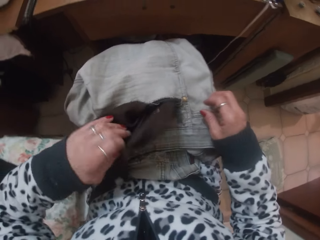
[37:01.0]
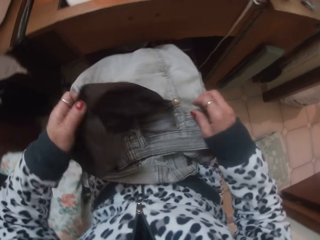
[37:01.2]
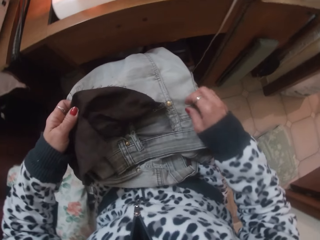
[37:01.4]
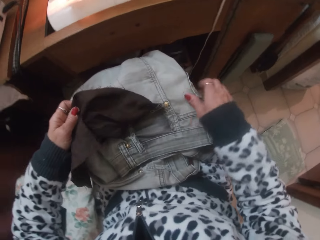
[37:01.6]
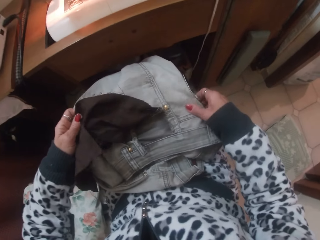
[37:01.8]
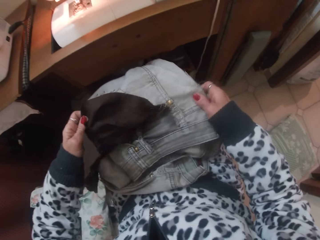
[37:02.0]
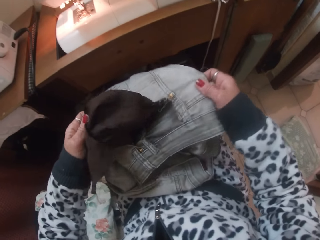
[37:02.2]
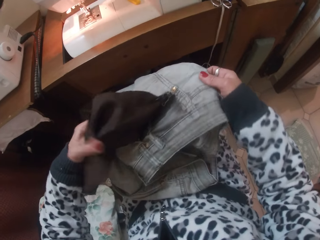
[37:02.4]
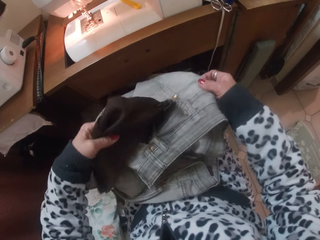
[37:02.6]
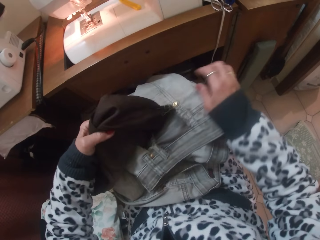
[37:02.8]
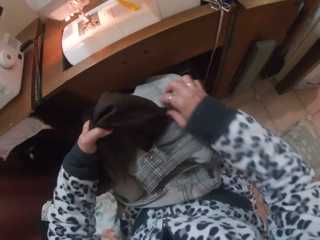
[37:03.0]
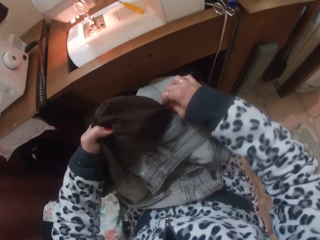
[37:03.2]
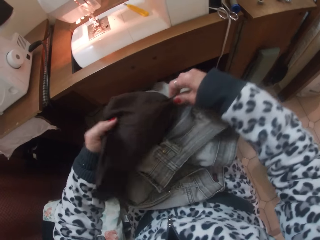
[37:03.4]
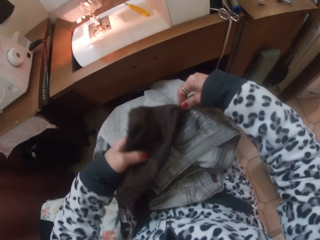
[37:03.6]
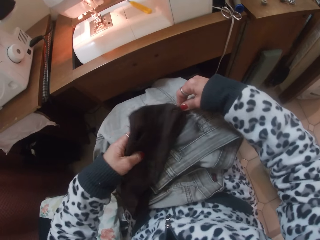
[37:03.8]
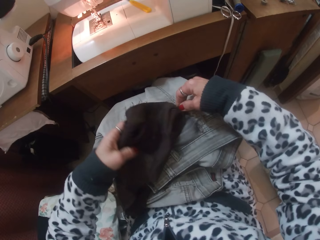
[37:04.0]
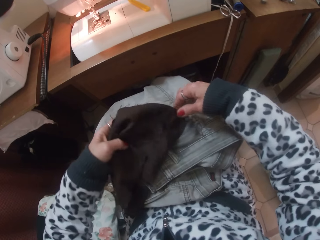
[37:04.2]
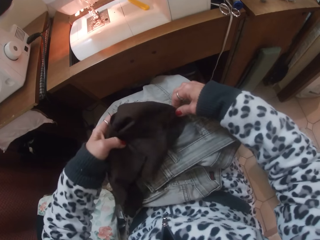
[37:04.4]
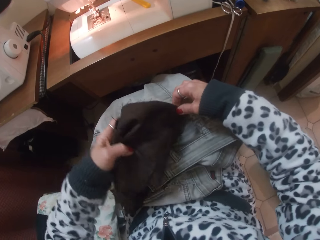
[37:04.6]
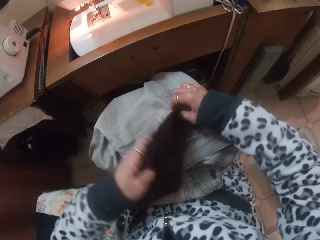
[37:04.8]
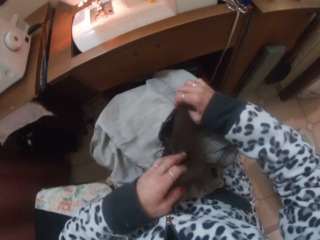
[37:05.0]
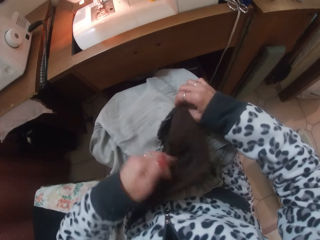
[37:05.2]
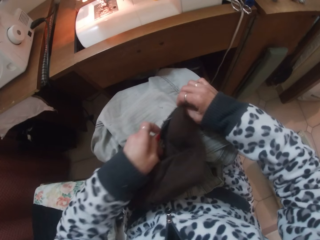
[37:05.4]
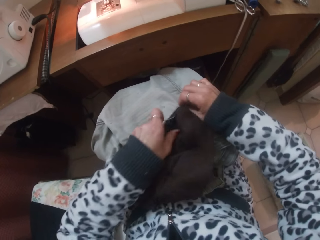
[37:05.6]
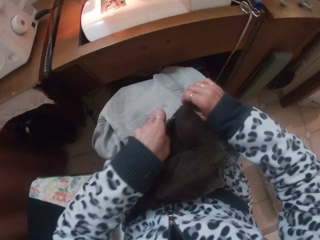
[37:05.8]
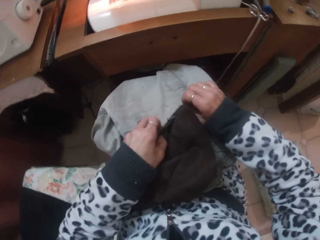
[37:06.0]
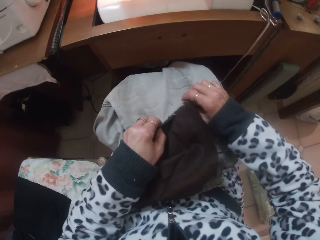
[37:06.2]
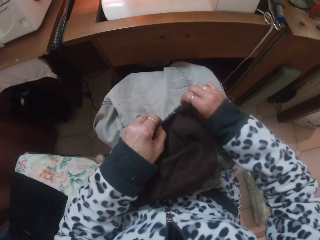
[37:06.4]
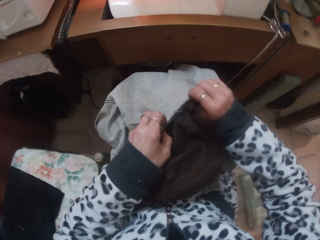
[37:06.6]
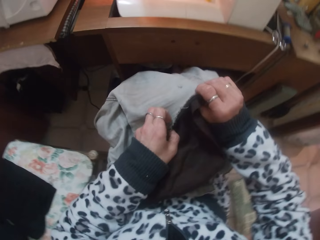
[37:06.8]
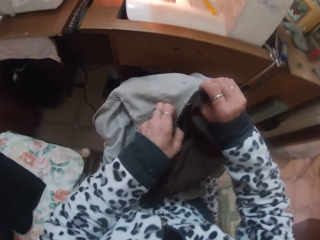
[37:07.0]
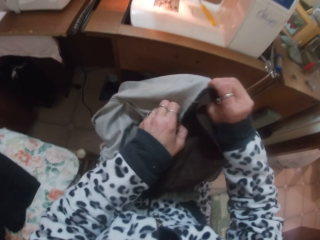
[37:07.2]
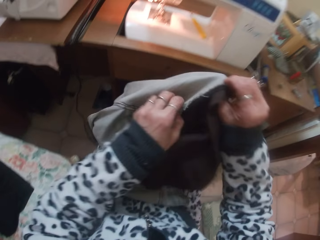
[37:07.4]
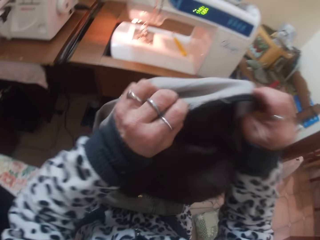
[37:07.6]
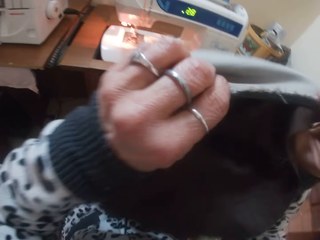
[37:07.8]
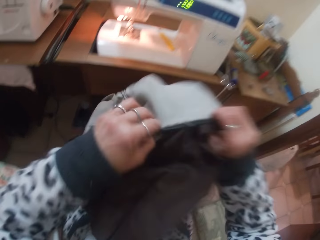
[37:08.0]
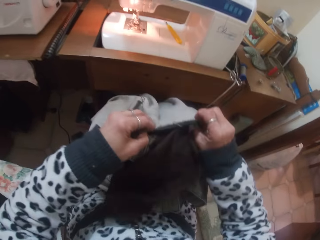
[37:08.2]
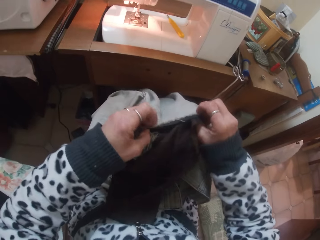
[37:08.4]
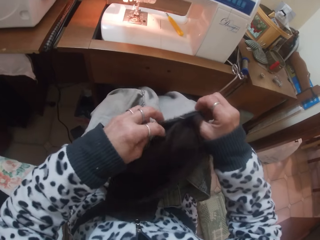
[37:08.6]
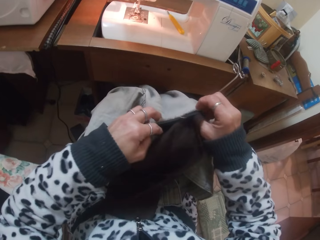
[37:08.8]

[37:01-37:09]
The camera wearer adjusts the fabric with both hands.

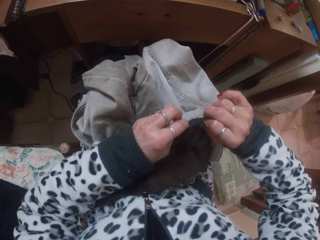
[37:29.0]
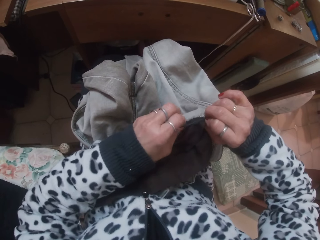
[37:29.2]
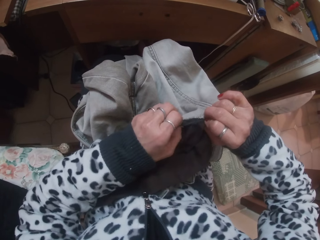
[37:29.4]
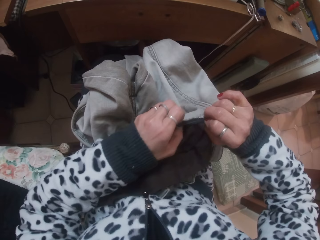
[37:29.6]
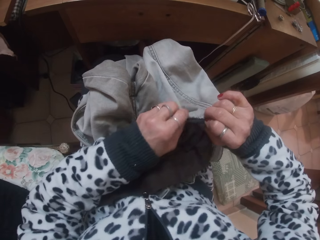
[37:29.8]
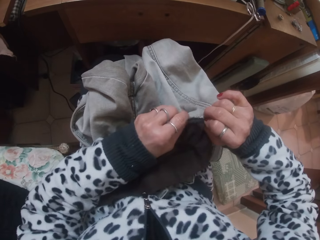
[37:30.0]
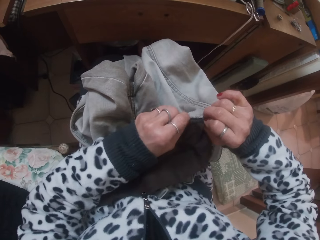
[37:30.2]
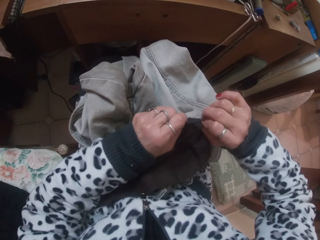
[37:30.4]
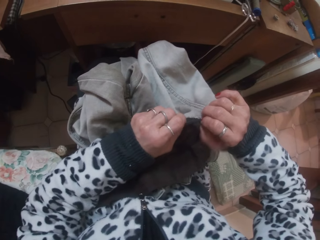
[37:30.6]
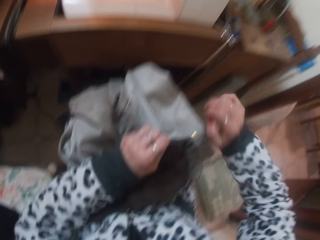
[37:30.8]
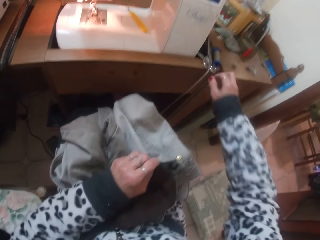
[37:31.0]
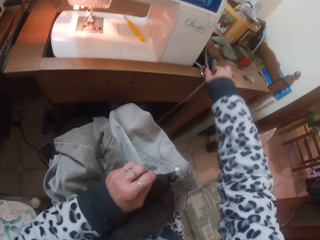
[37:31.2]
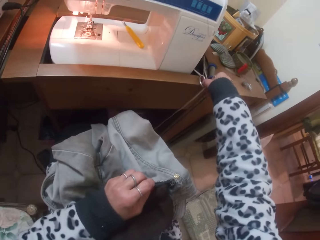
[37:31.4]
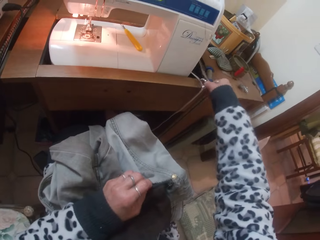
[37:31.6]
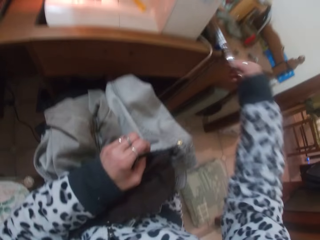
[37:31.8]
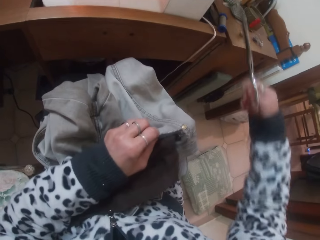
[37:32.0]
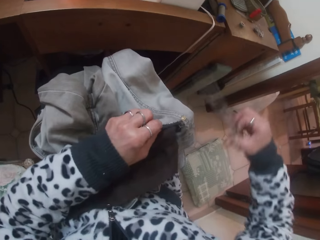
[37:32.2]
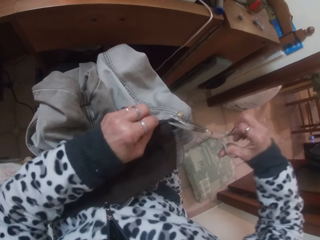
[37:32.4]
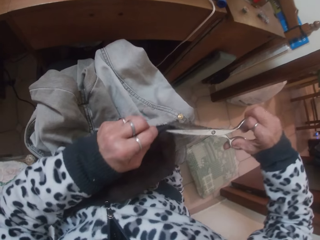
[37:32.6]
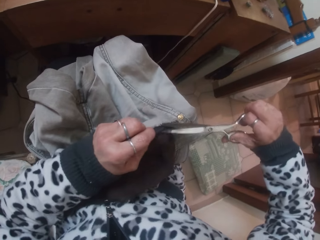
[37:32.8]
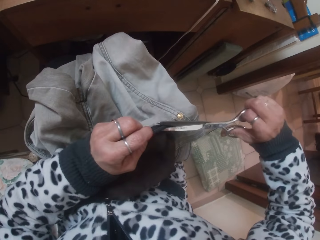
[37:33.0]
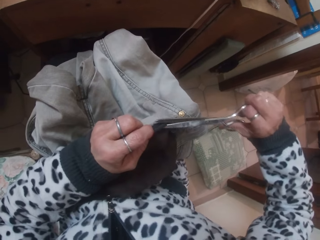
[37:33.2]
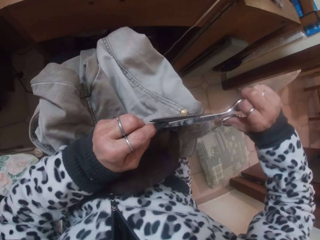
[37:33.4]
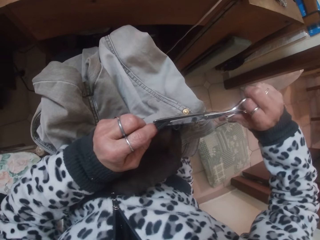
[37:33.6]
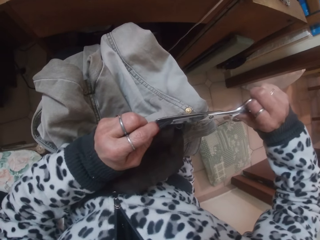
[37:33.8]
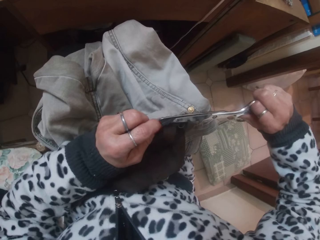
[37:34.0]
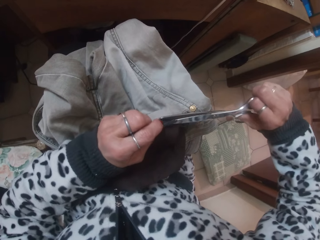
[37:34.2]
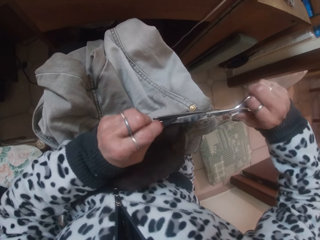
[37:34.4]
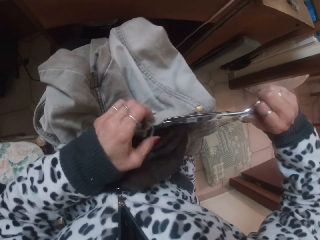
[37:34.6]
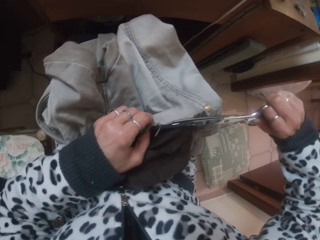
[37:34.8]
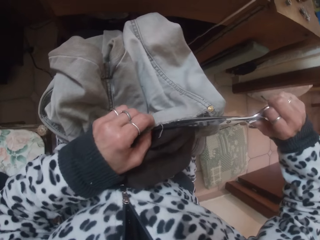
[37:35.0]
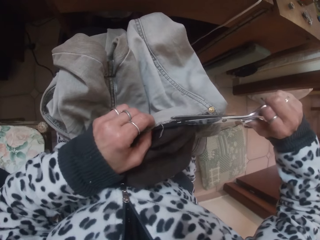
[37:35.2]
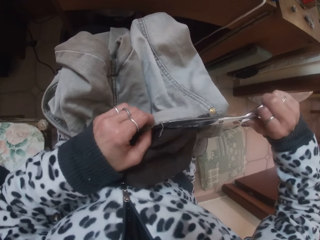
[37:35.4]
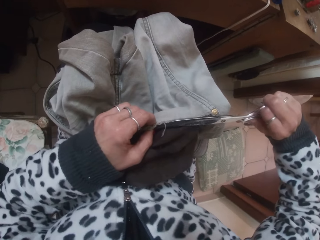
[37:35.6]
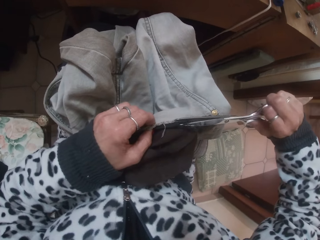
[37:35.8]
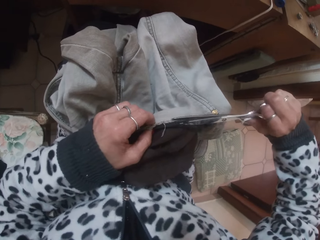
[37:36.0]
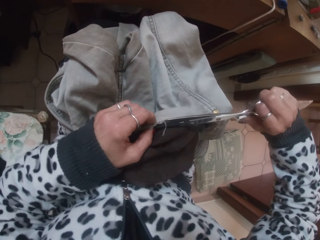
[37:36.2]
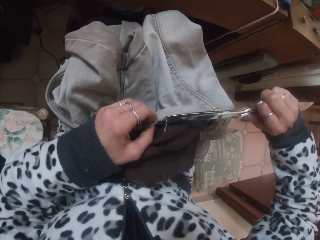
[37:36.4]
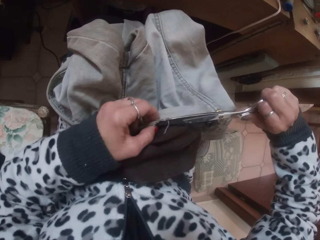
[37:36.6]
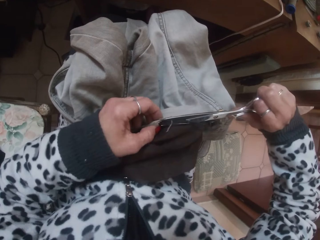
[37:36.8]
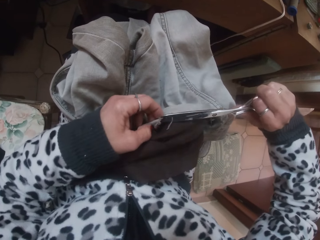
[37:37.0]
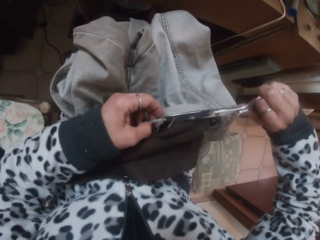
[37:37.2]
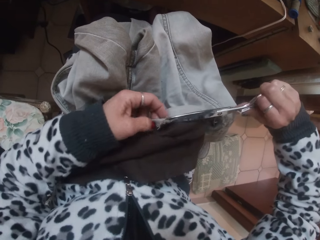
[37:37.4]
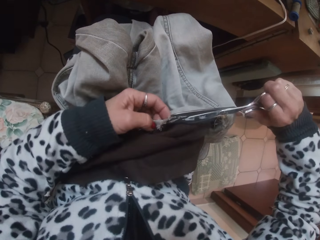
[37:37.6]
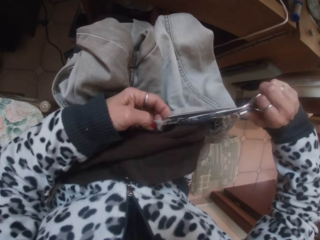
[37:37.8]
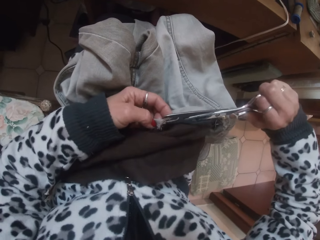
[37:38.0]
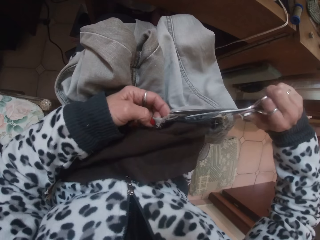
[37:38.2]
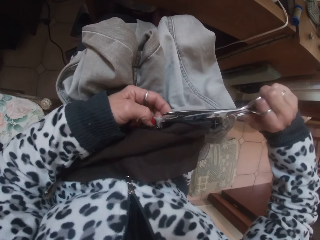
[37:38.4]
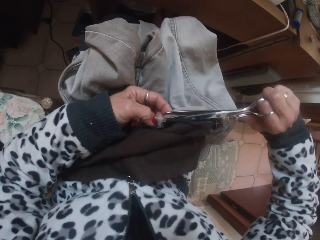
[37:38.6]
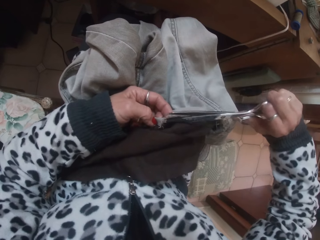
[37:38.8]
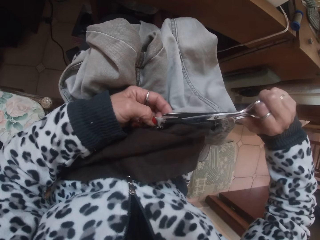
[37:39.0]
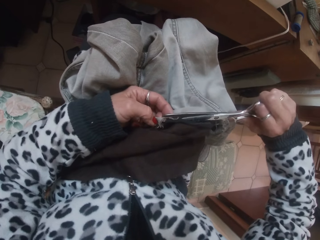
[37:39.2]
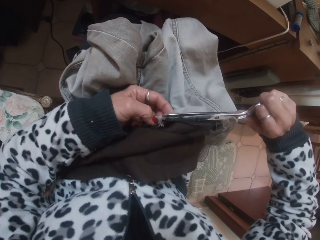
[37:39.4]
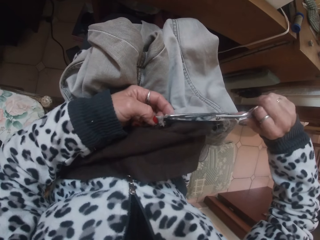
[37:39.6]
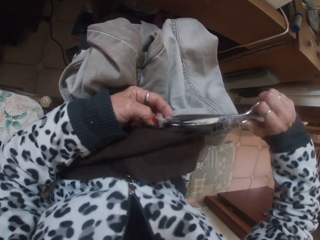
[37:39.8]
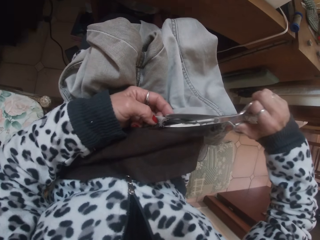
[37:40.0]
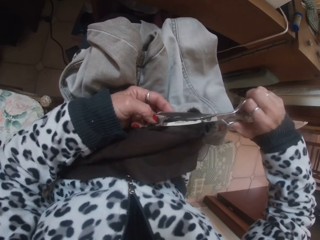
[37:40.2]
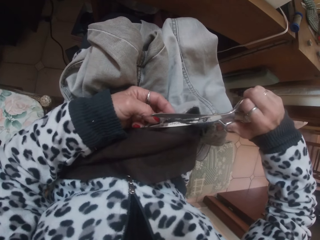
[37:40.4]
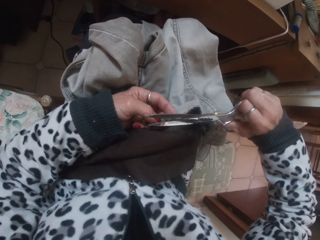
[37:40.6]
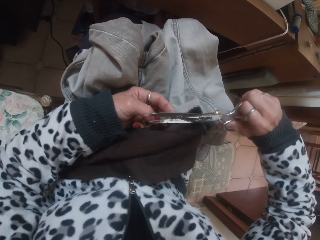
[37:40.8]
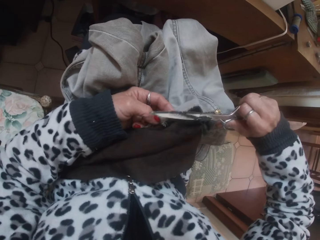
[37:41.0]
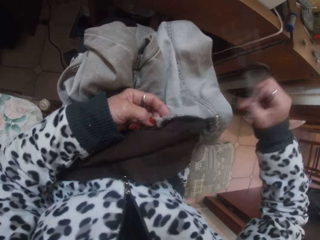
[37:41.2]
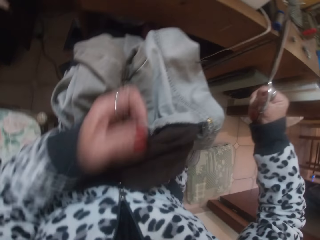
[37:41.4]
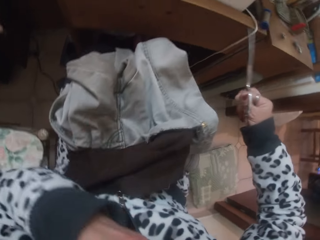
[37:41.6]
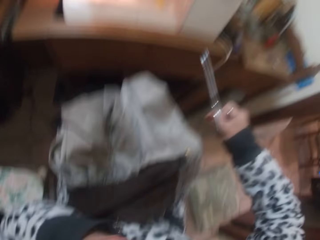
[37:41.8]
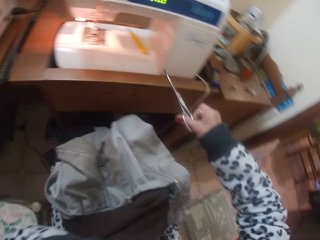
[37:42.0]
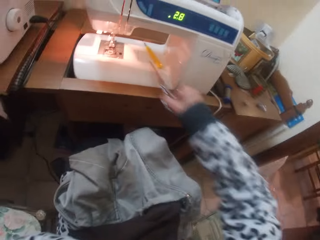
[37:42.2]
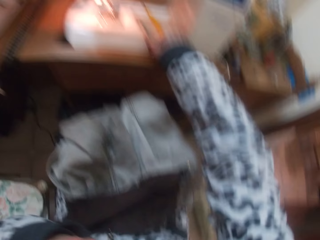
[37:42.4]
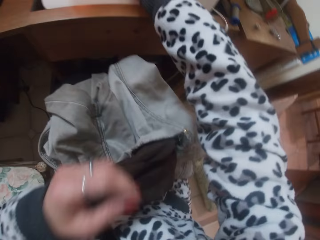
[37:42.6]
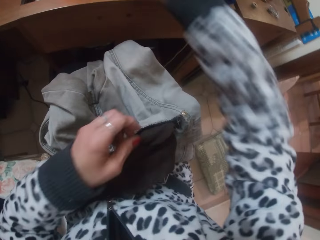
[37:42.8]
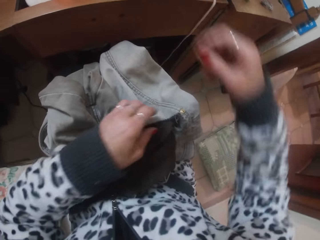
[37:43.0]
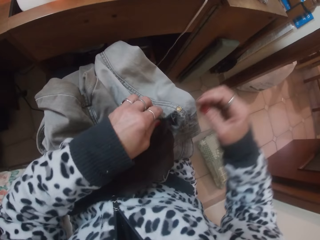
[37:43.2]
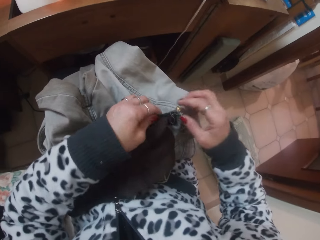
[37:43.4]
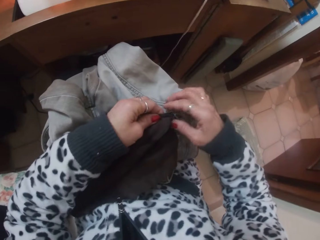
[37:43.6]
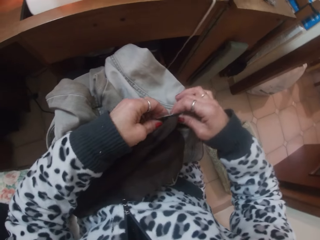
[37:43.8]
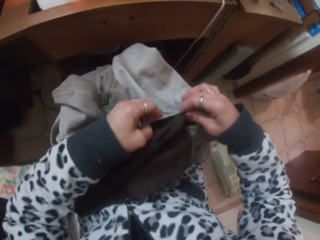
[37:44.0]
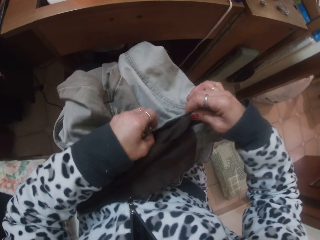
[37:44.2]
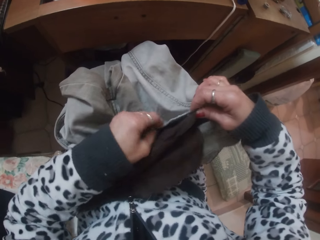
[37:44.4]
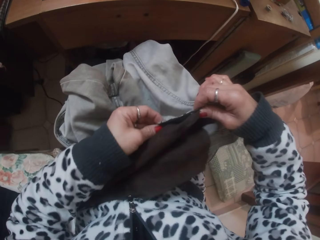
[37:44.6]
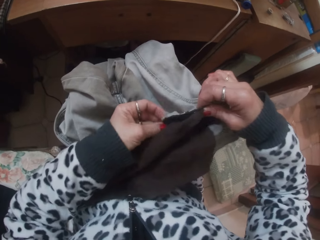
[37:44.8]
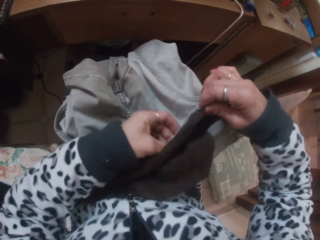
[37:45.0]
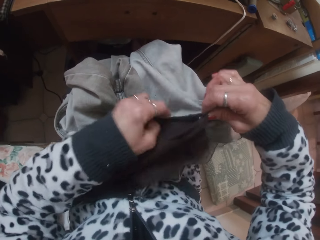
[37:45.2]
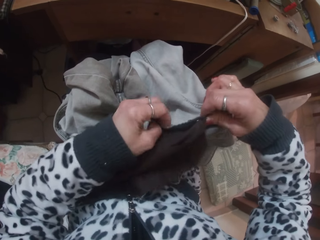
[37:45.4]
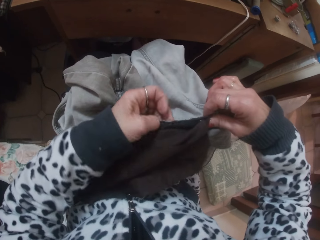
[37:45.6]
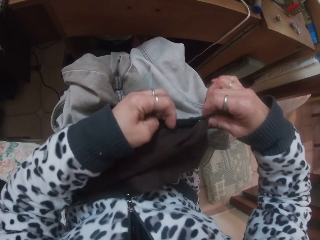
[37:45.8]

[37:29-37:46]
The camera wearer picks up a pair of scissors on the sewing table with her right hand. She cuts a piece of the fabric with the scissors in her right hand. She puts the scissors on the sewing bed with her right hand. She adjusts the fabric with both hands. She holds the fabric.
